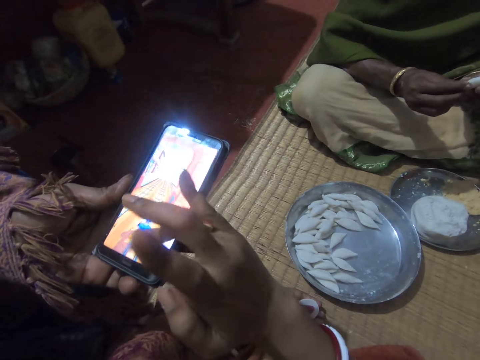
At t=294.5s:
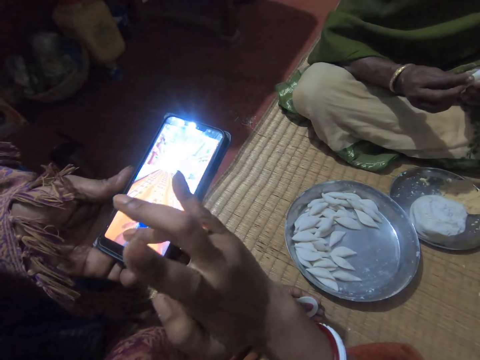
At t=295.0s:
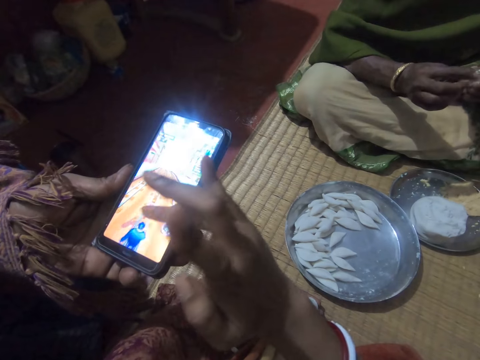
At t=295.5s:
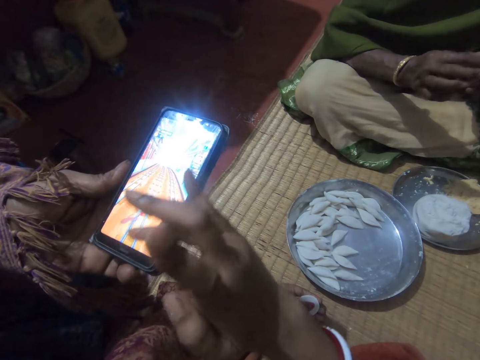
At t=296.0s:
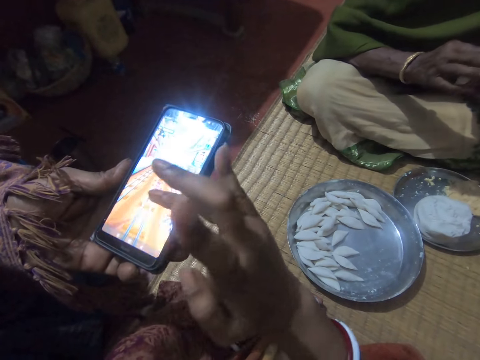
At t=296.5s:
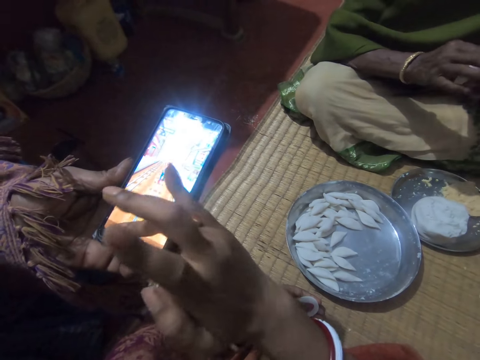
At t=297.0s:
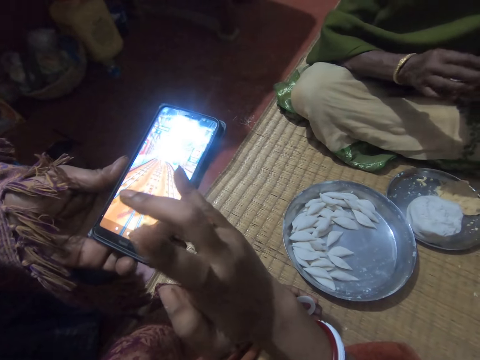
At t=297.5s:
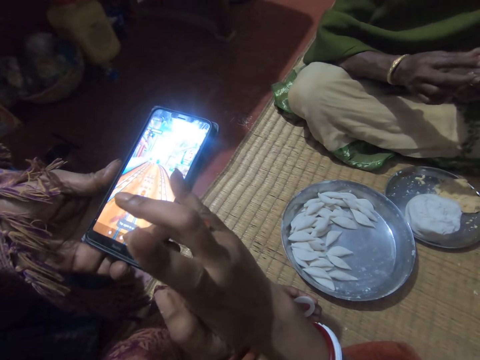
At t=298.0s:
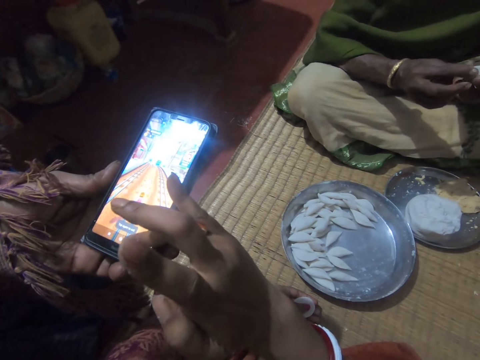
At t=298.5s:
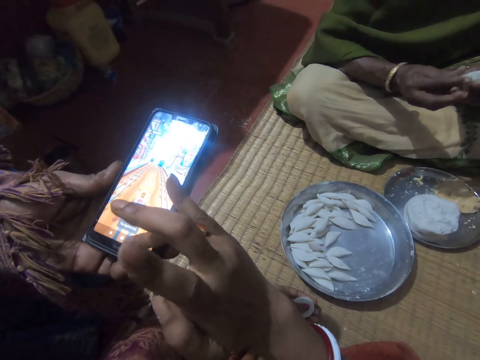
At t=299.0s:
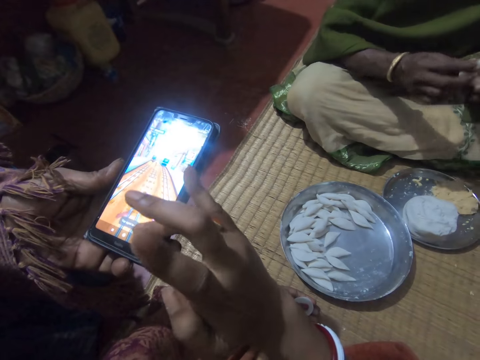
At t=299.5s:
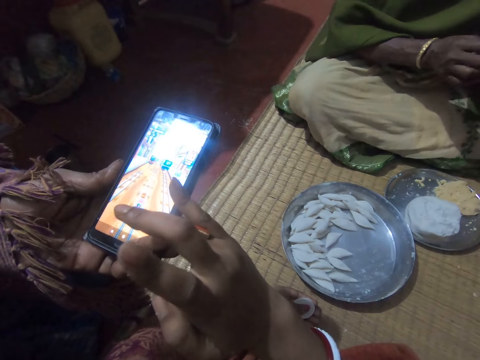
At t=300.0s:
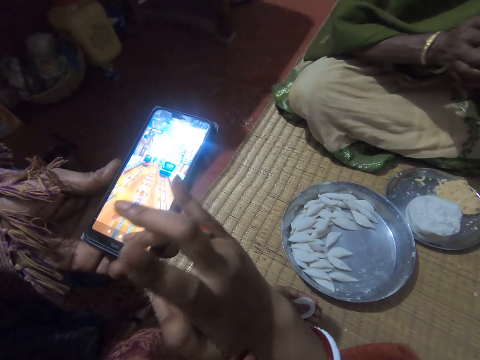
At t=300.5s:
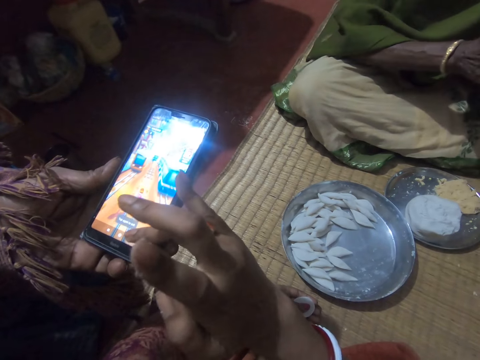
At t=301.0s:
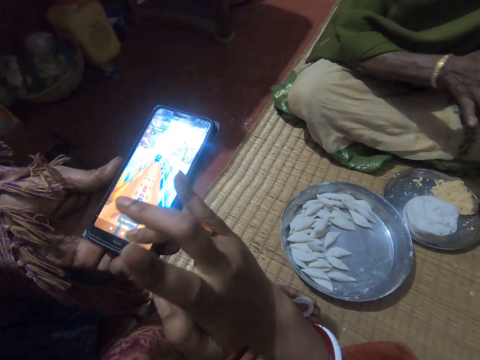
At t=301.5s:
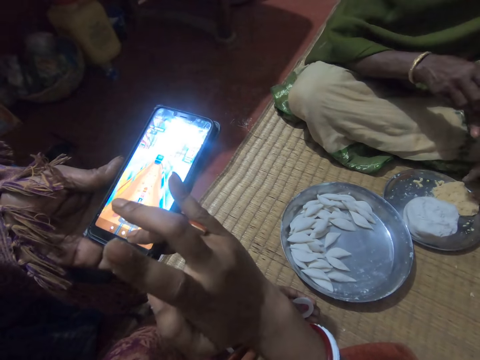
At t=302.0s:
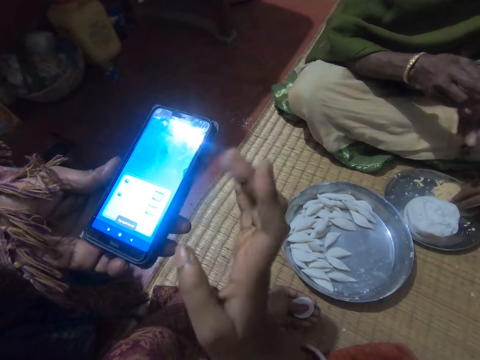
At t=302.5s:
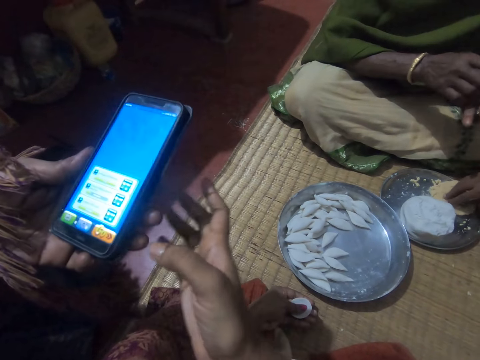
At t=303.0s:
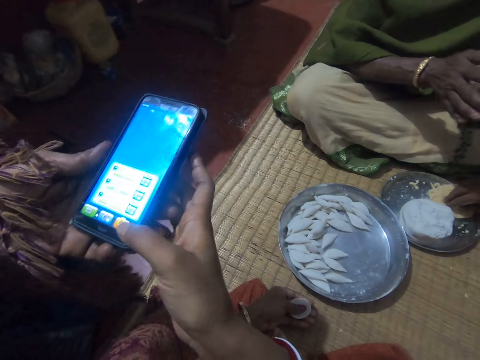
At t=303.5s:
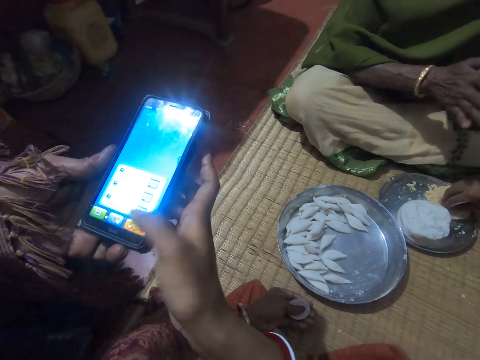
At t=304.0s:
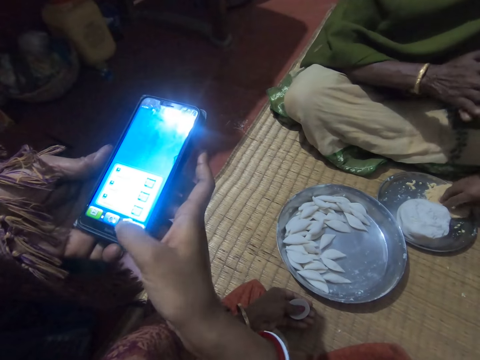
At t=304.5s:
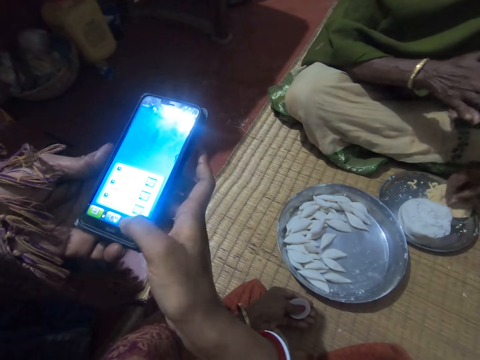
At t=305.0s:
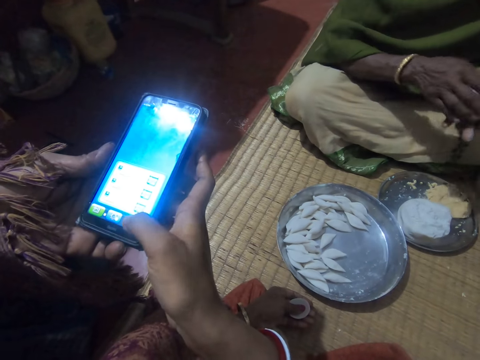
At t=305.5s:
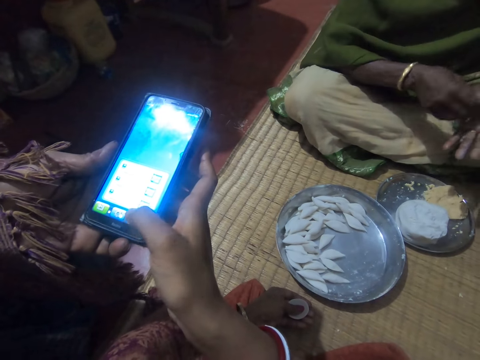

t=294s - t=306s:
The camera wearer operates the phone with her right hand. A lady rolls dough in her hands. A woman takes some corn meal from the plate with her right hand. The camera wearer operates the phone.

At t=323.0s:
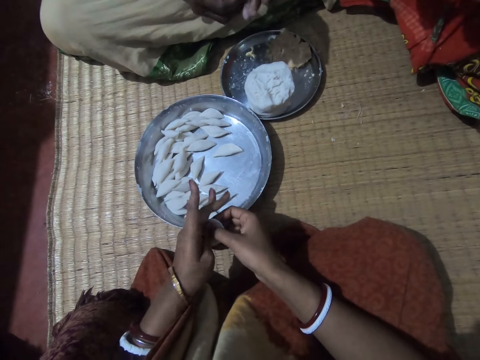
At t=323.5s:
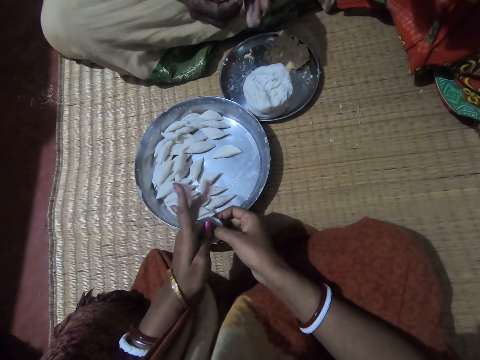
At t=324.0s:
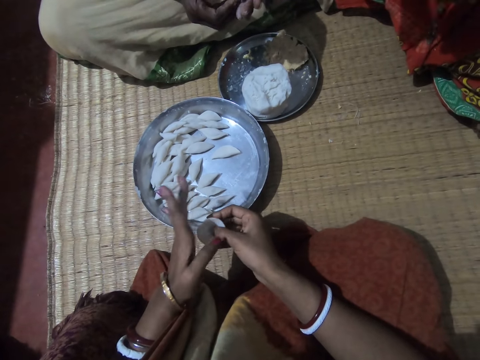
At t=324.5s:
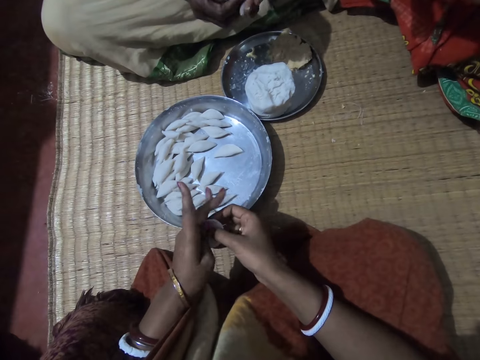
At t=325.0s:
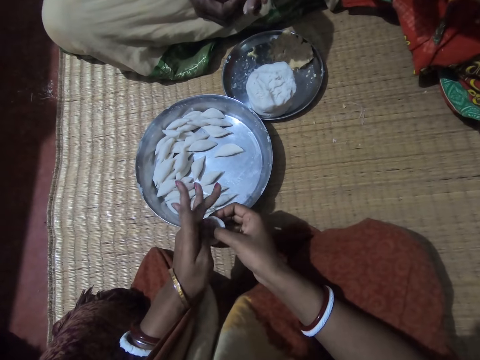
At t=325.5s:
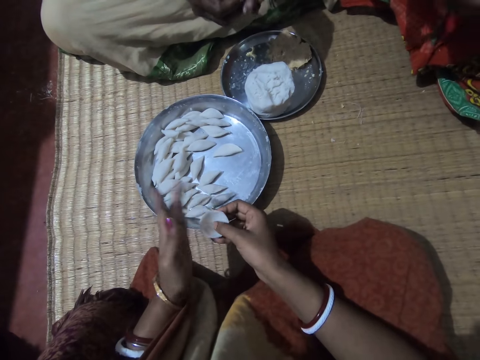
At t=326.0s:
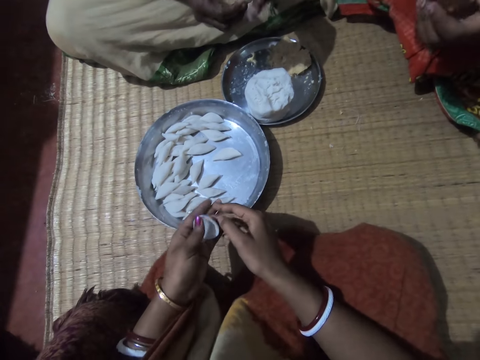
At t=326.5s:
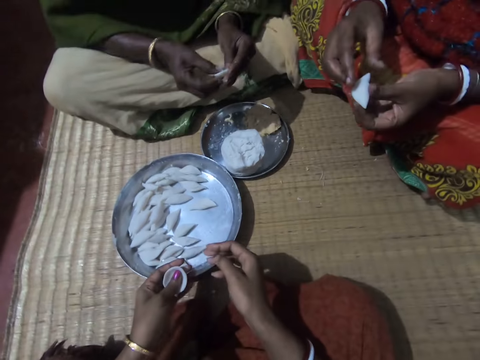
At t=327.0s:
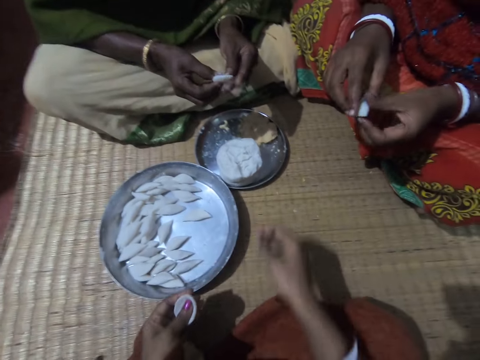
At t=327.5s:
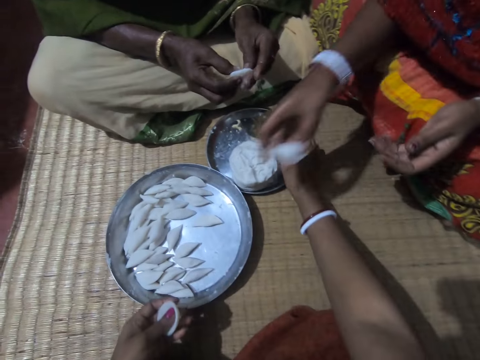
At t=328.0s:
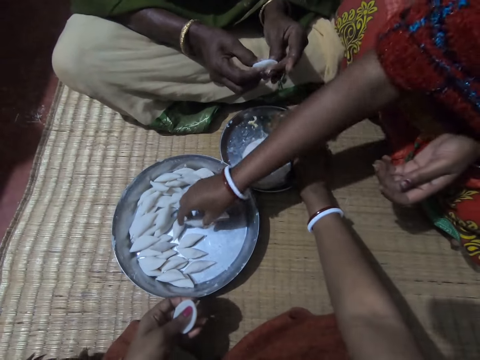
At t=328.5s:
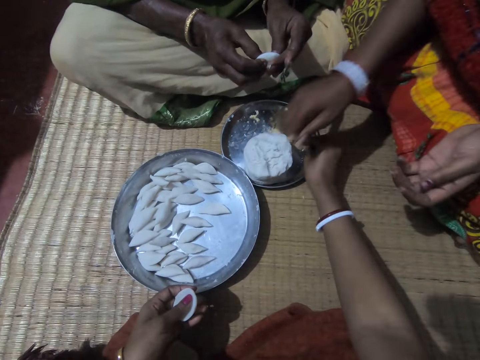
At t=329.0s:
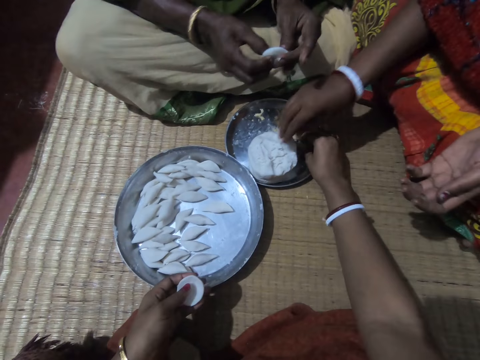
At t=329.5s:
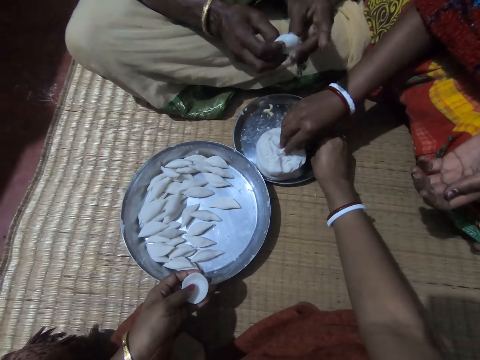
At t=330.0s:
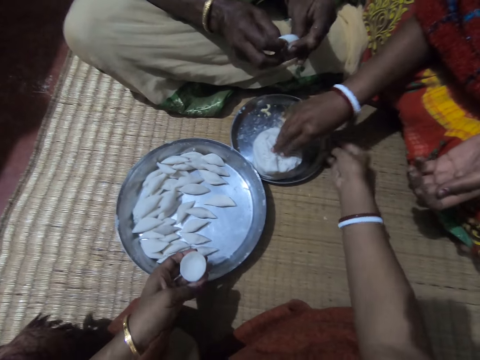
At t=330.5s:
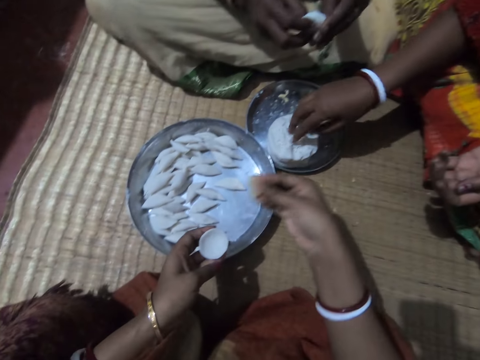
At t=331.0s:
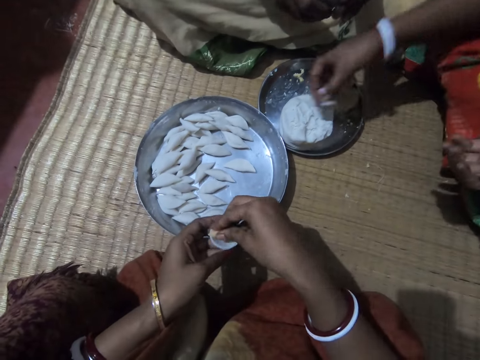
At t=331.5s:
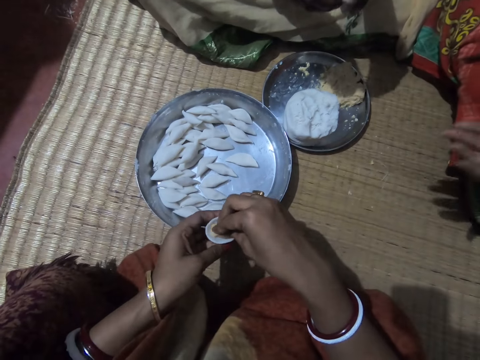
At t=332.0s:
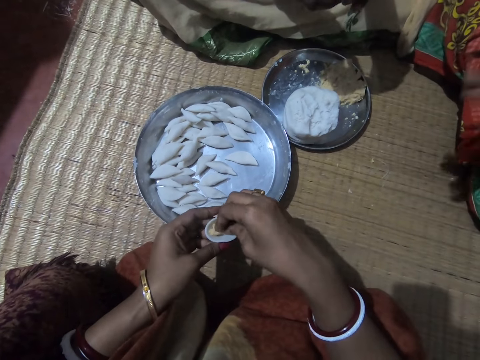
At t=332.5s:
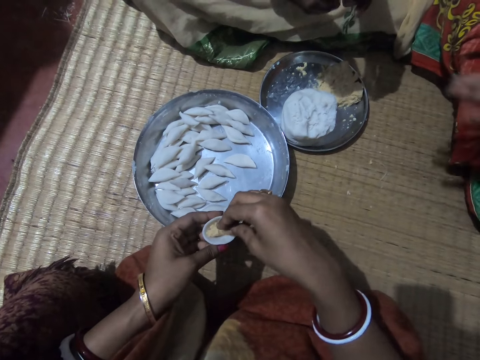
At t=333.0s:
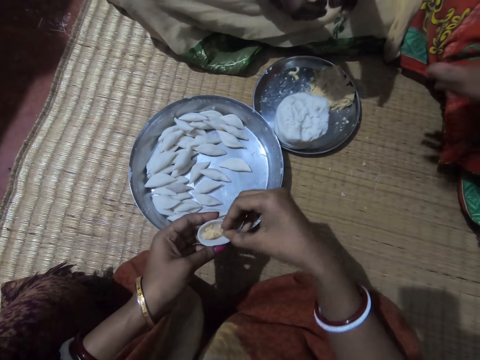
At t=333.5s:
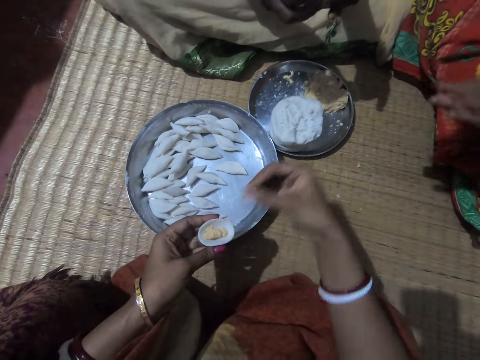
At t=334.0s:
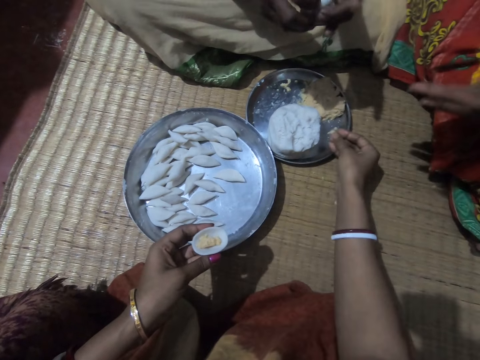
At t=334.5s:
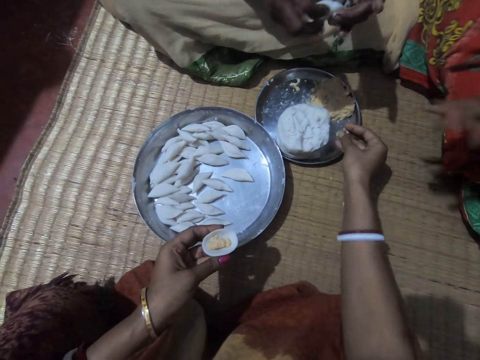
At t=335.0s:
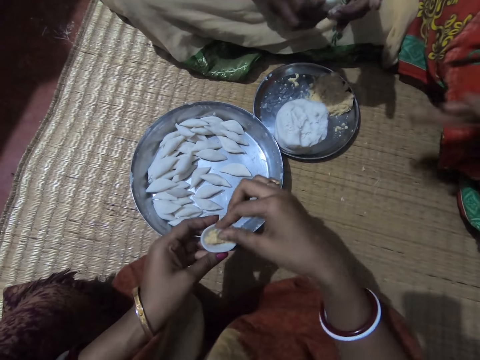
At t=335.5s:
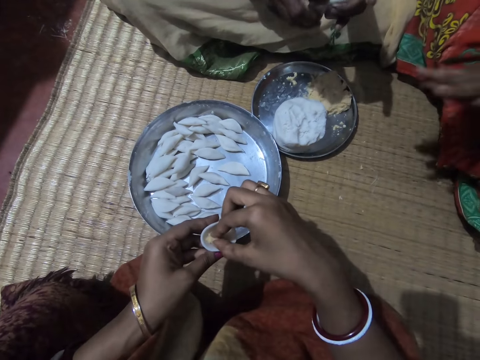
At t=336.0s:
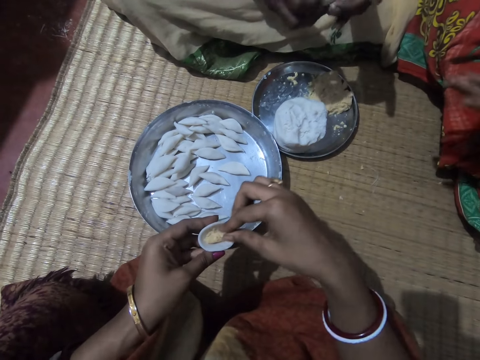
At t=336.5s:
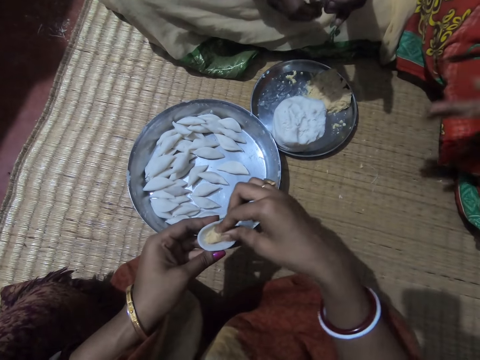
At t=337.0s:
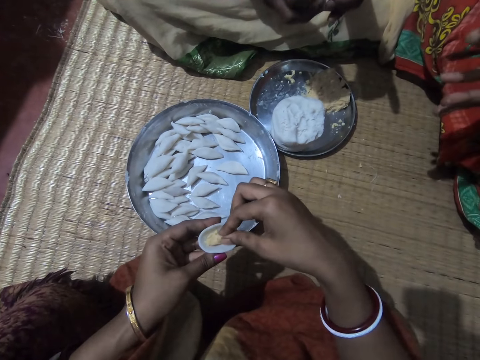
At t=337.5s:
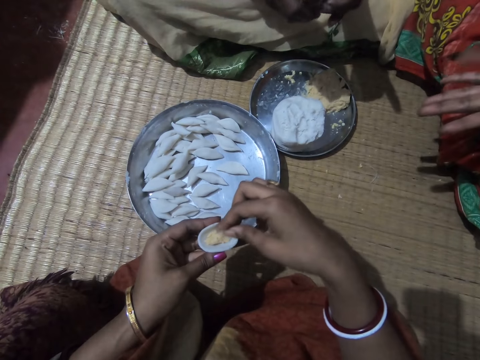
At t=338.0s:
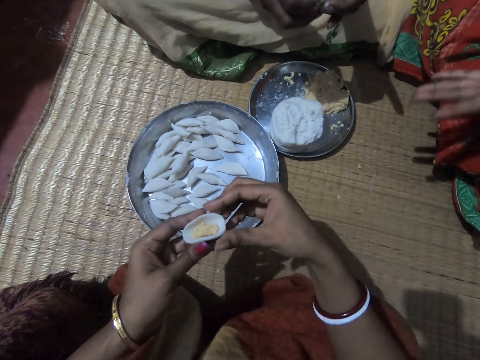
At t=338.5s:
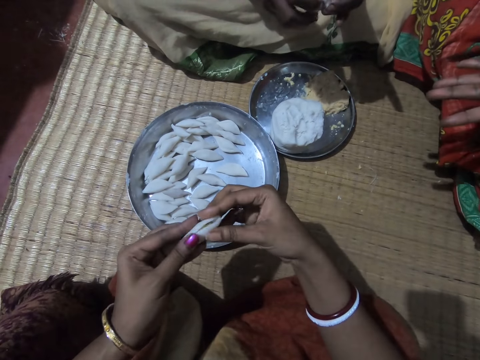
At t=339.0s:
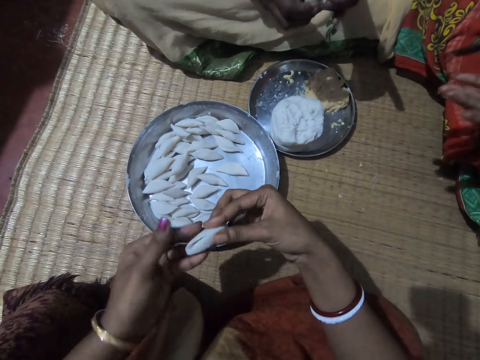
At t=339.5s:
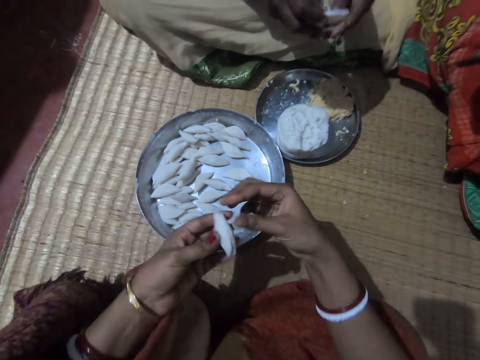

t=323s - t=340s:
The camera wearer molds the corn flour to shape with both hands. She holds the dough in her left hand. A woman drops the rolled corn flour in another plate on the floor with her right hand. She cuts the dough from the tray. The camera wearer picks up some corn meal from the plate with her right hand. She puts the corn meal in the corn flour in her hands with her right hand. The woman shifts the dough to her left hand. A lady rolls the dough in her hands. The woman rolls the dough in her hands. The camera wearer scoops something from the dough in her hand and drops something in the tray. The lady rubs her palms. The camera wearer fixes something in the dough in her hands. The woman rolls the dough in her hands. The lady rolls the dough in her hands. The camera wearer rolls the dough in her hands and folds the corn flour with both hands.
